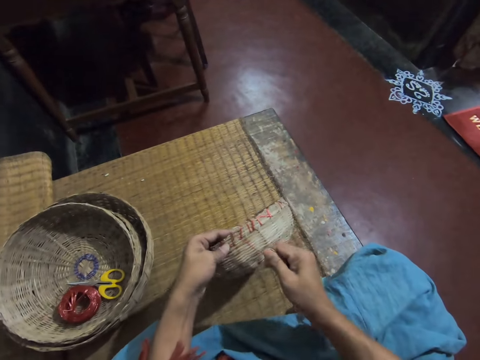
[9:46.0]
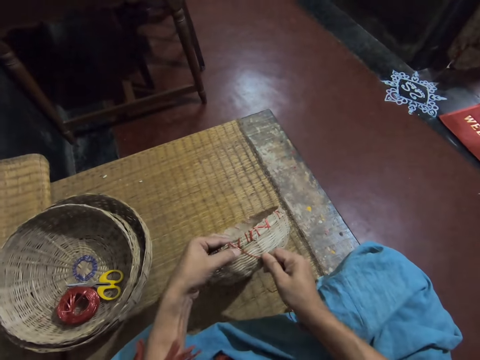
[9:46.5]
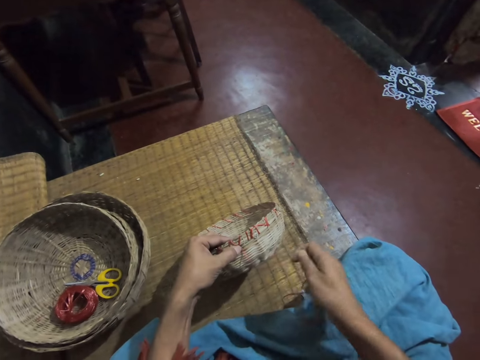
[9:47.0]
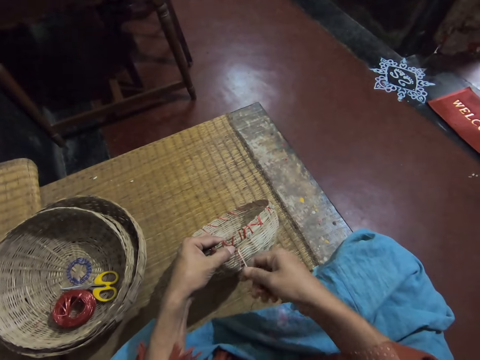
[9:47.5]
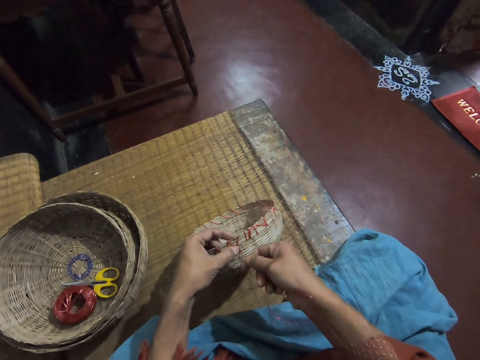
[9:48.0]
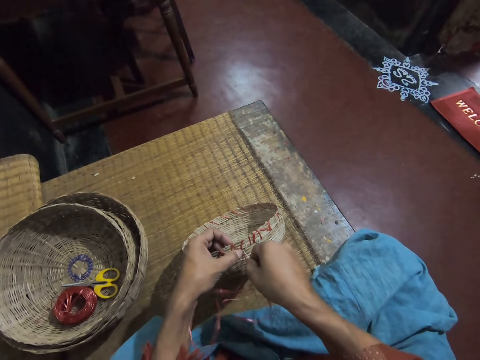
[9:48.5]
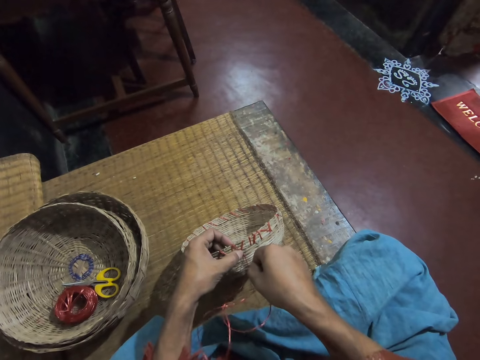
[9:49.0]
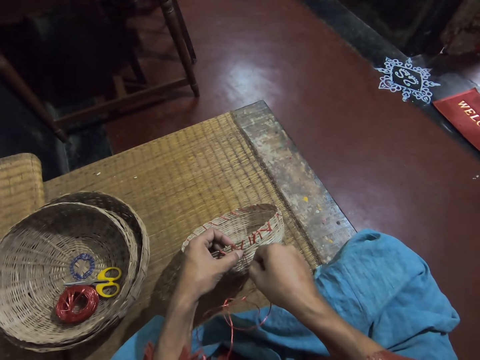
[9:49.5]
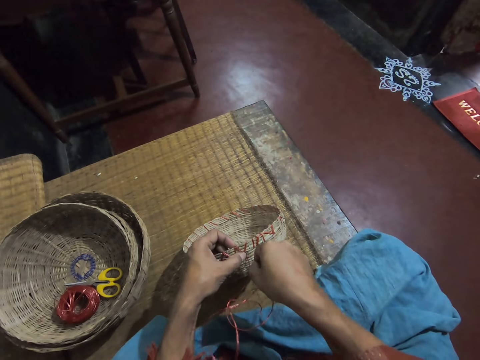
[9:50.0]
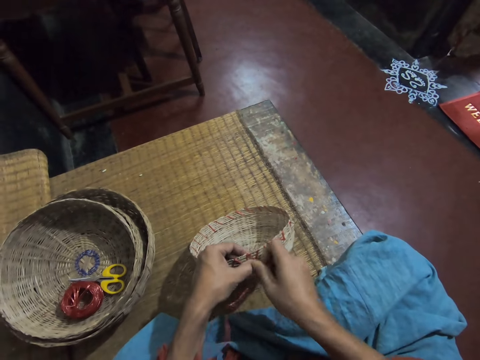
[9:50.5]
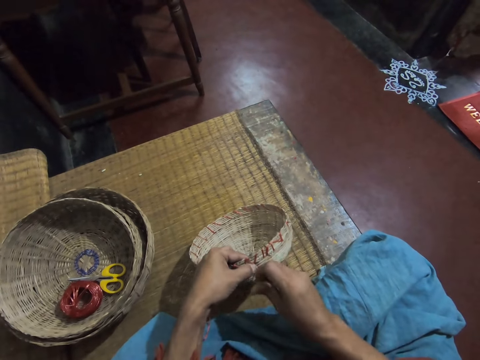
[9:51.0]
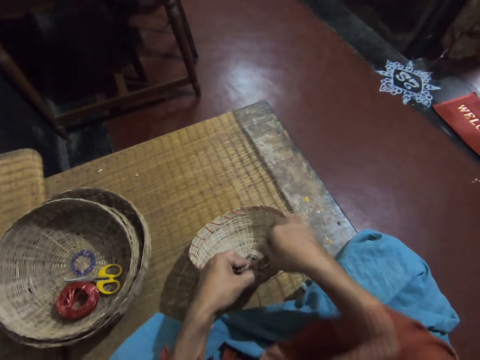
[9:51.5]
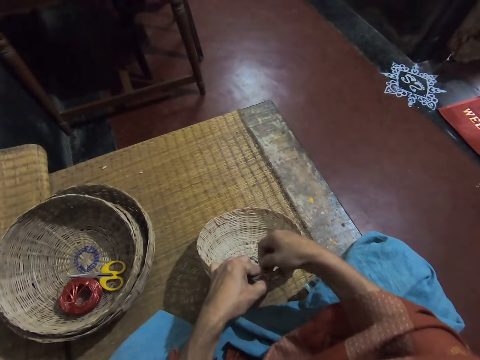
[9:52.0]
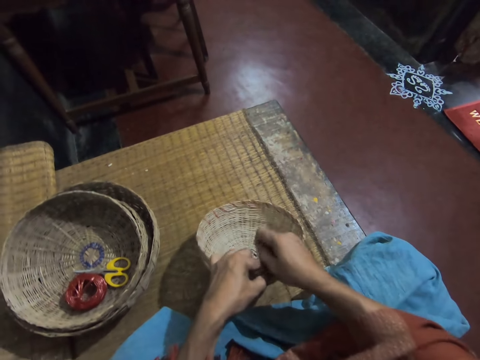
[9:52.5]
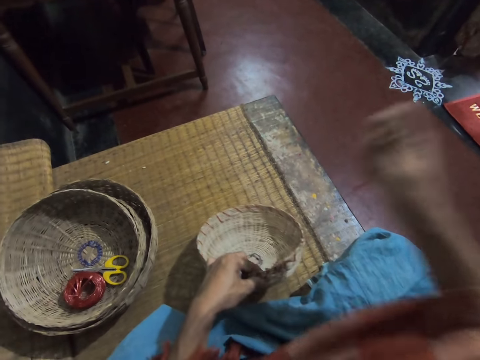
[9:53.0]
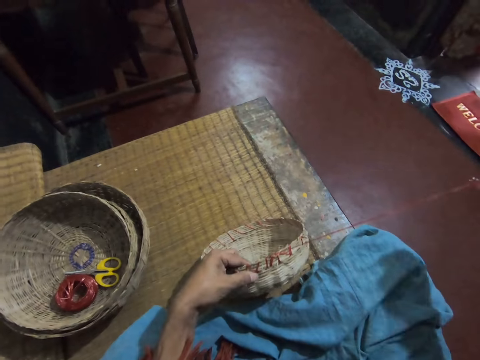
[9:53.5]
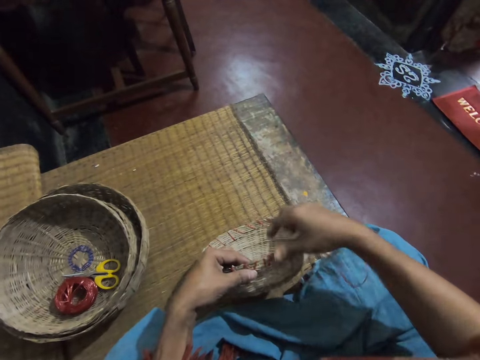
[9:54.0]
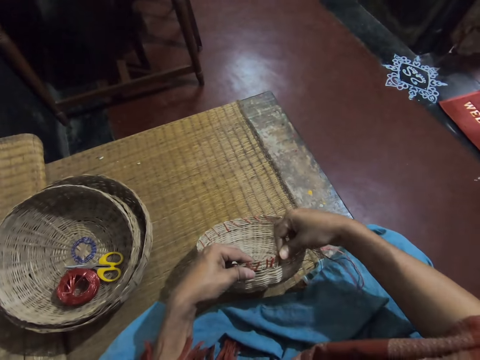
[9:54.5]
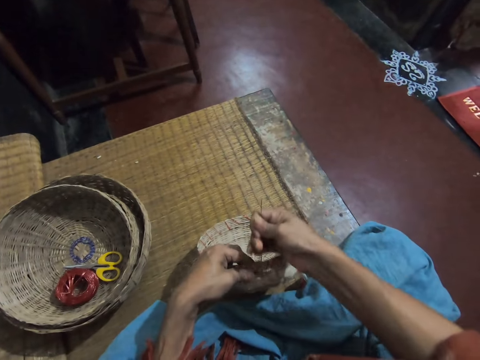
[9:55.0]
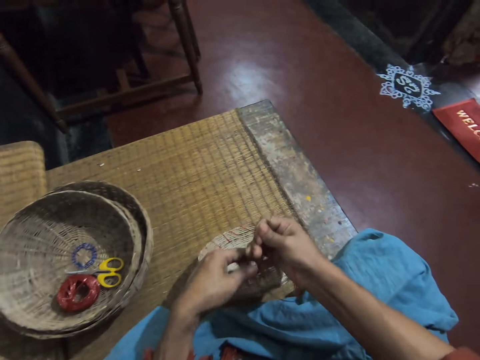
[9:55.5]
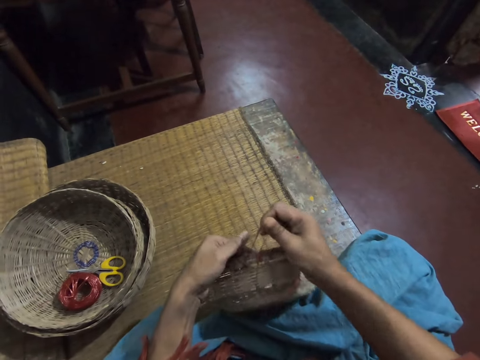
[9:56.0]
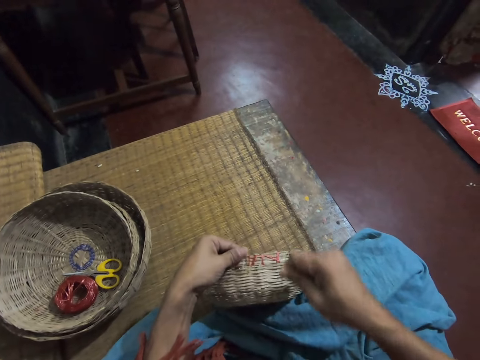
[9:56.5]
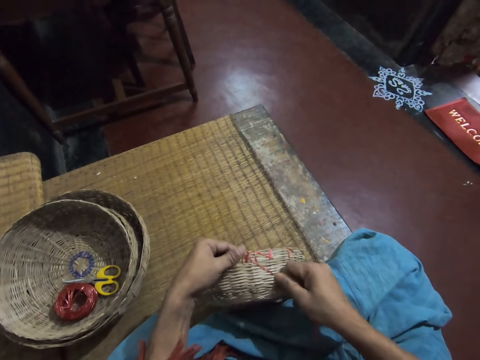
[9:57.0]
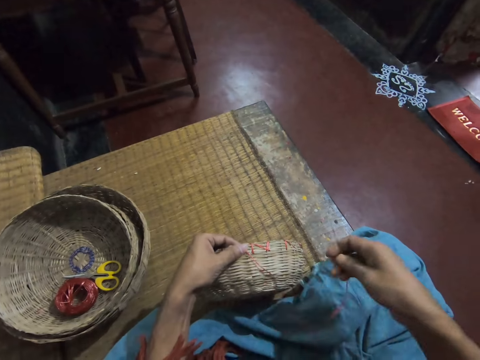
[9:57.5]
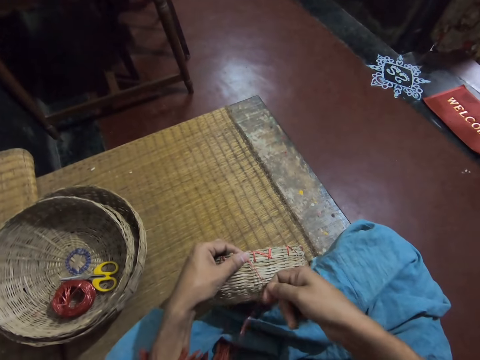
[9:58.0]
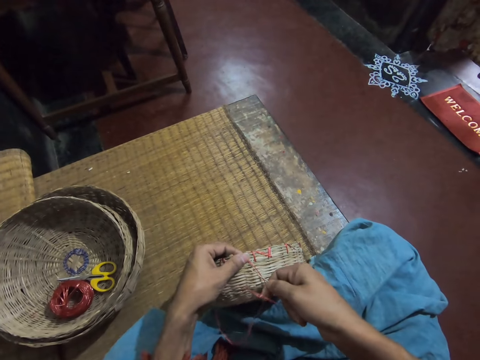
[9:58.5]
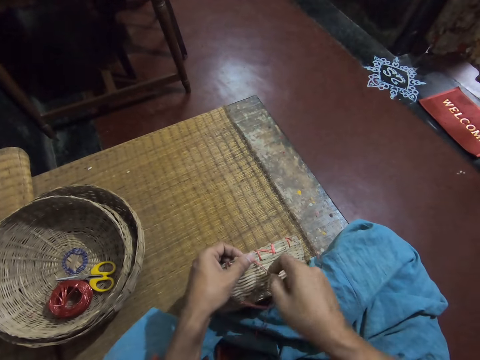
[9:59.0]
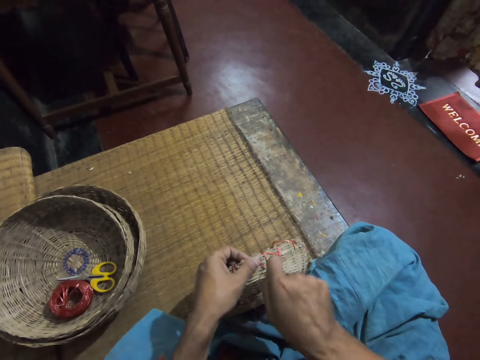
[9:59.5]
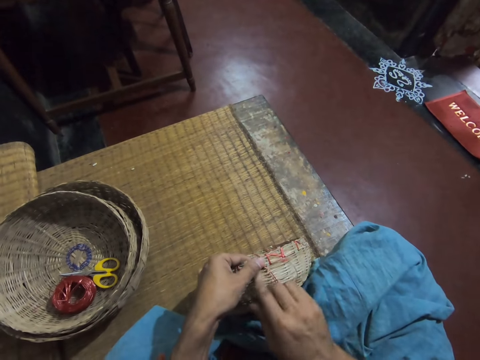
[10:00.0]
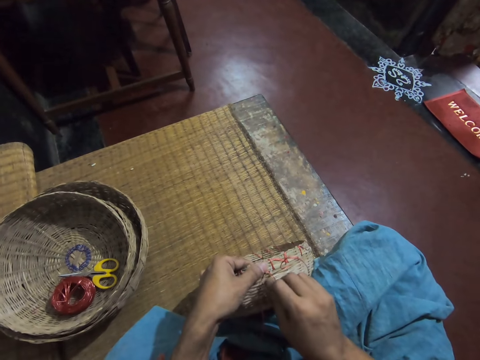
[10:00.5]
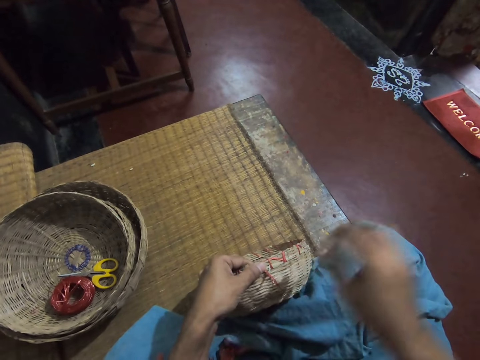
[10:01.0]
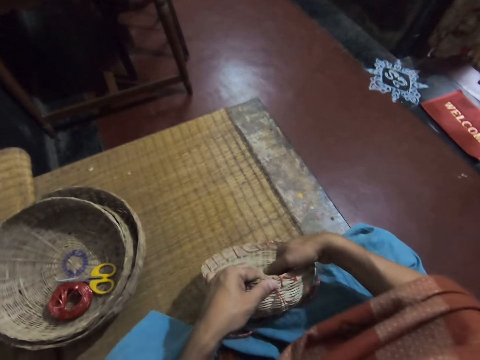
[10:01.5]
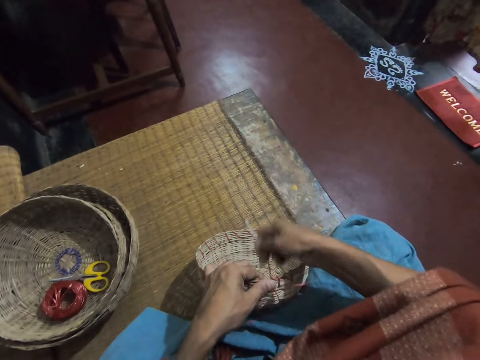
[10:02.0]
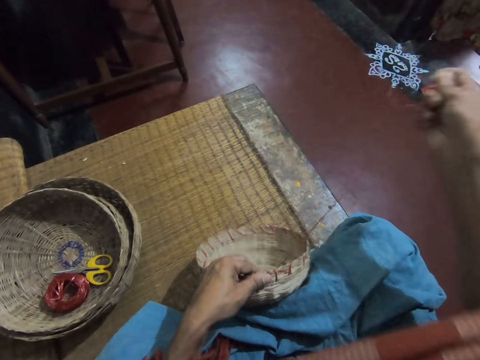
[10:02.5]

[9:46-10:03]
The camera wearer puts the needle in the wicker basket. They adjust the thread in the wicker basket. They tighten the rope on the reed basket. They put the needle in the wicker basket. They sew the rope on the reed basket with the needle.

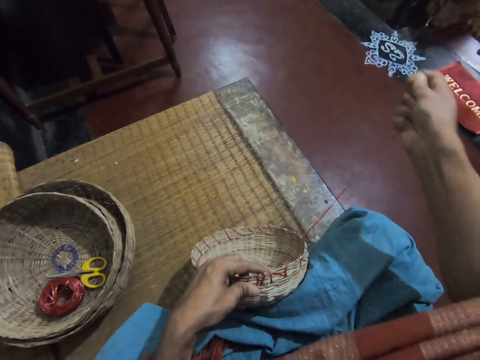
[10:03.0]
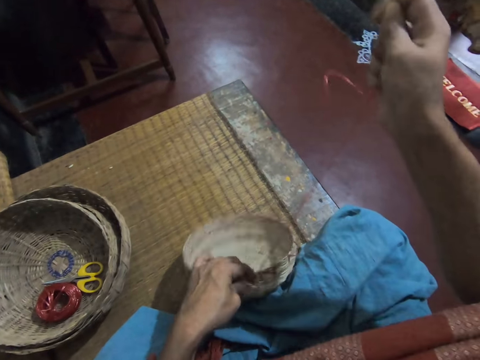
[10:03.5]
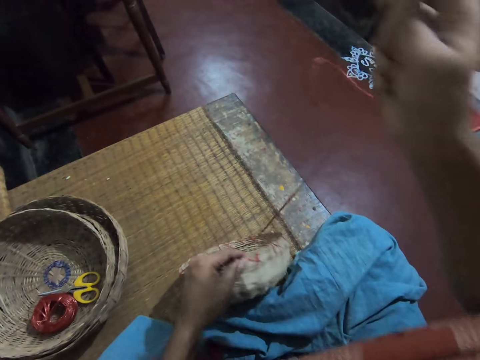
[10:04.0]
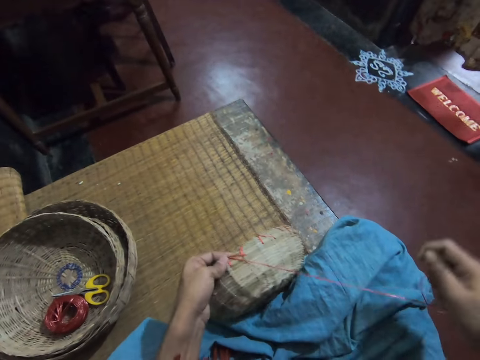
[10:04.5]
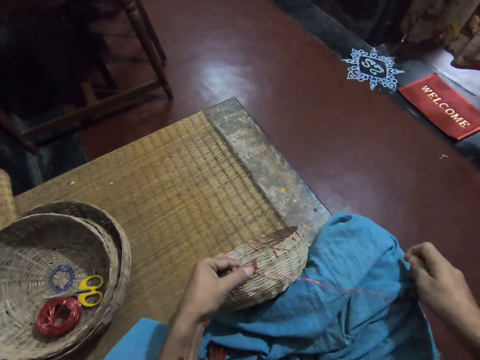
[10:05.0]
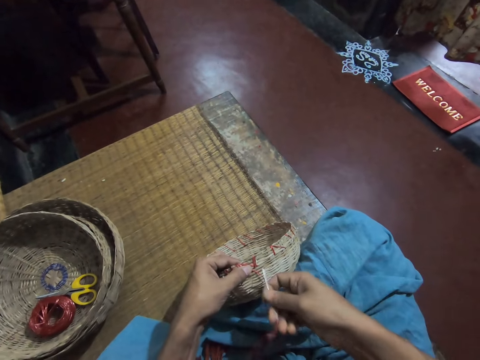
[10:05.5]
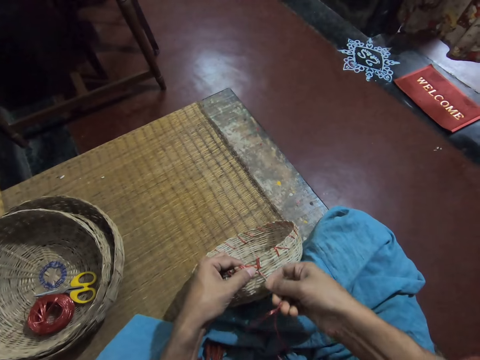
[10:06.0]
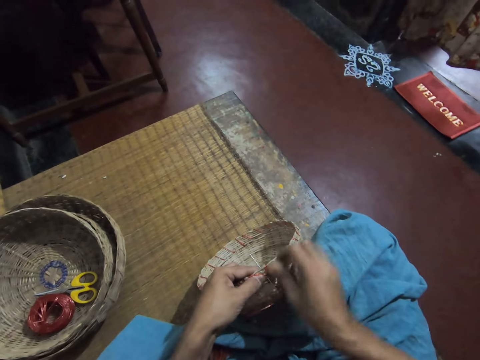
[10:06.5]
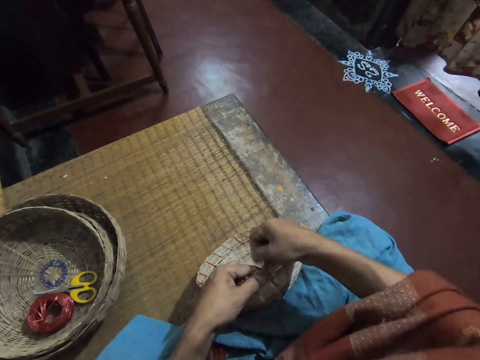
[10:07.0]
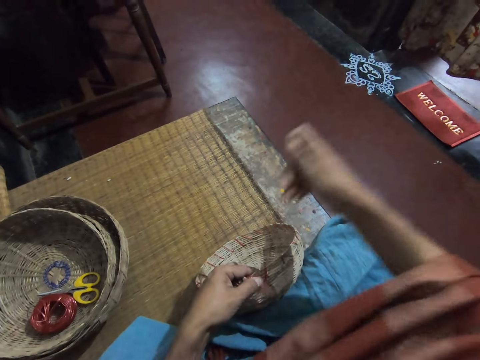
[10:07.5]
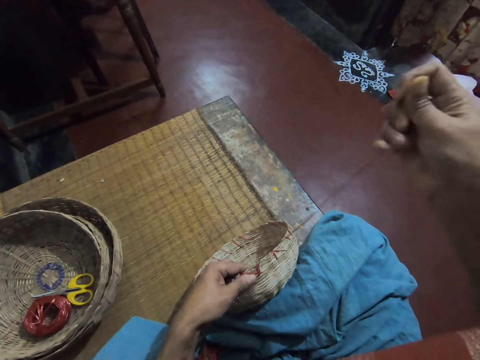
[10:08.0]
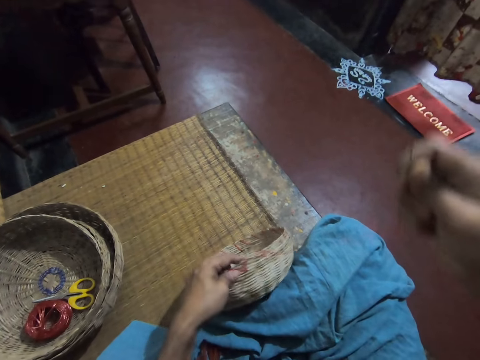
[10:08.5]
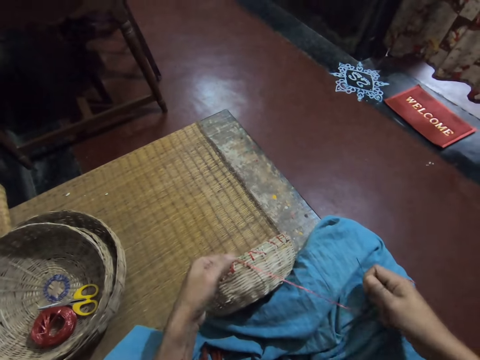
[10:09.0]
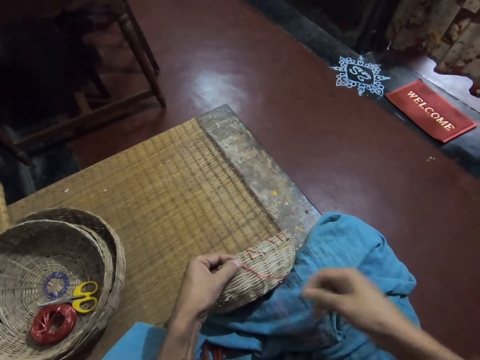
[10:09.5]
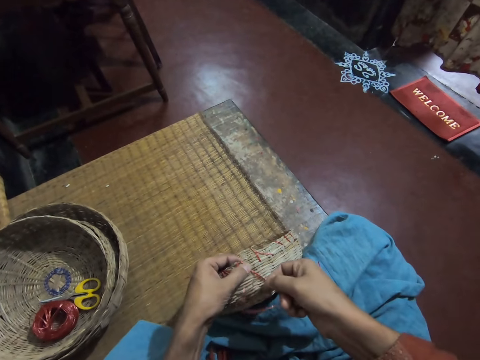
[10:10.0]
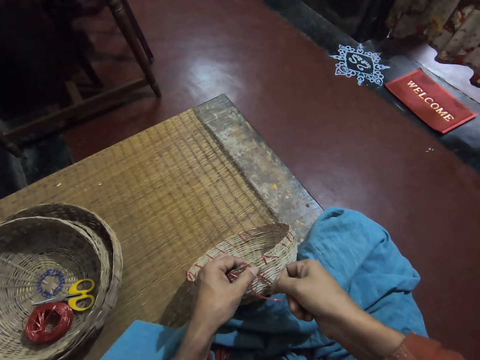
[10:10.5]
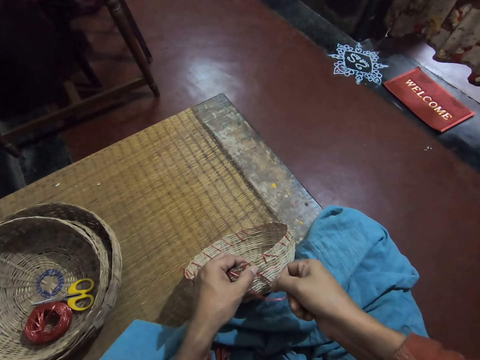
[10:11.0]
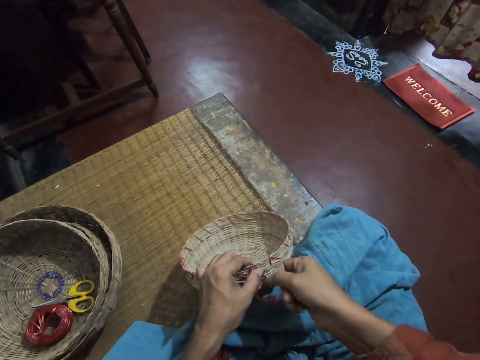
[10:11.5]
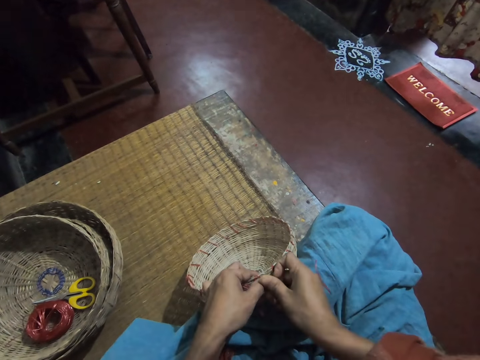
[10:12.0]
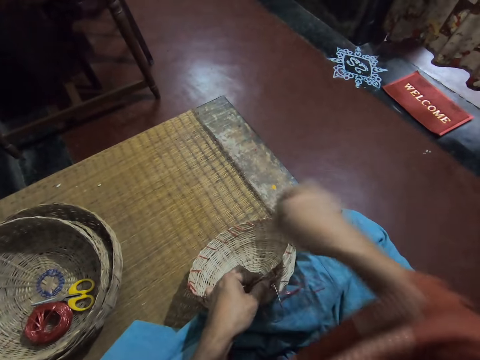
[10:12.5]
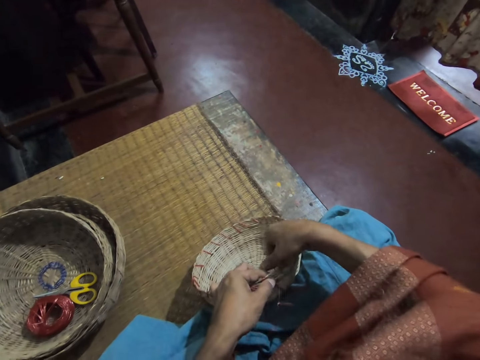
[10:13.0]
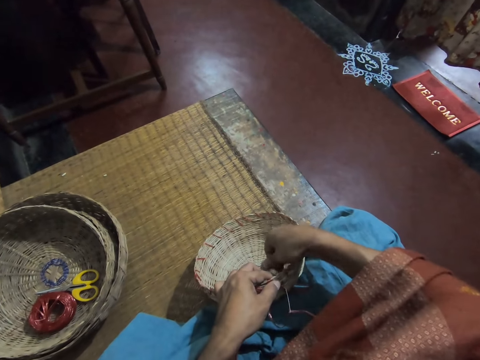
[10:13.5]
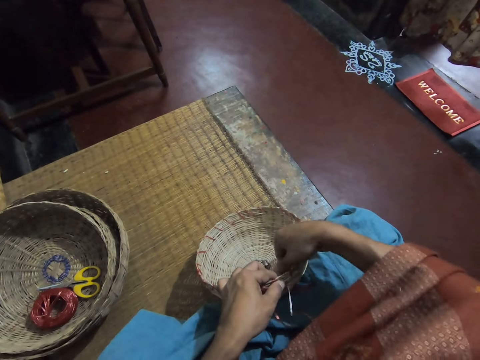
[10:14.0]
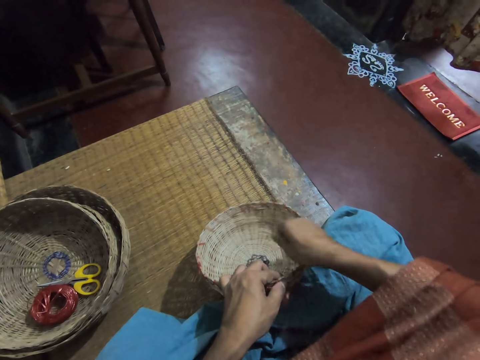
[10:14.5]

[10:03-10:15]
The camera wearer adjusts the thread in the wicker basket. They put the needle in the wicker basket. They adjust the thread in the wicker basket. They put the needle in the wicker basket.
